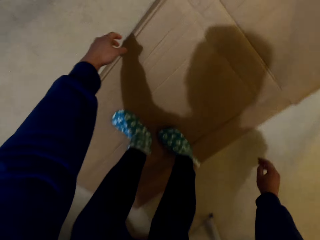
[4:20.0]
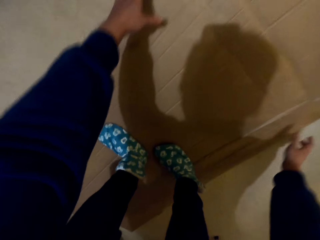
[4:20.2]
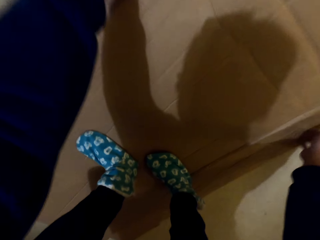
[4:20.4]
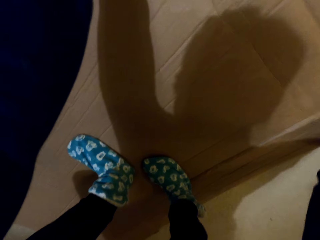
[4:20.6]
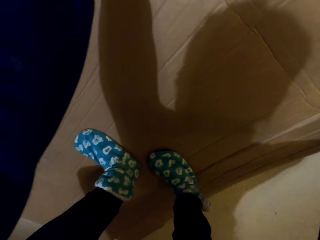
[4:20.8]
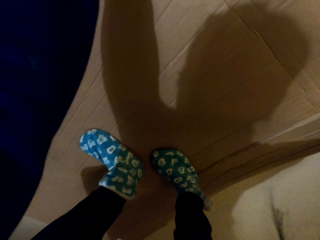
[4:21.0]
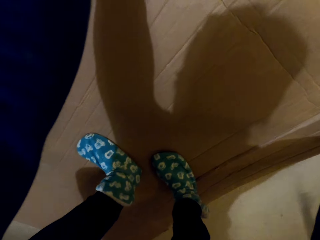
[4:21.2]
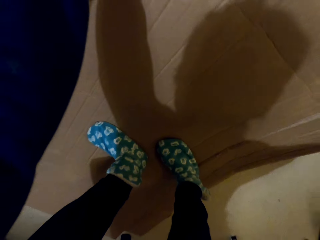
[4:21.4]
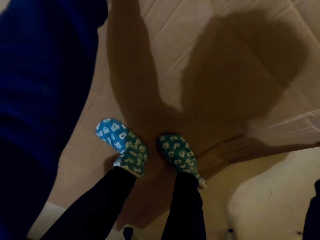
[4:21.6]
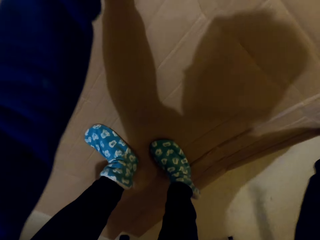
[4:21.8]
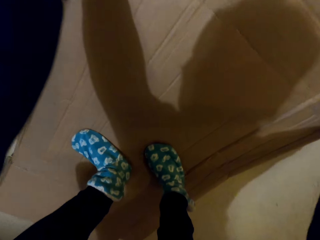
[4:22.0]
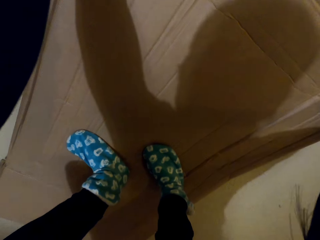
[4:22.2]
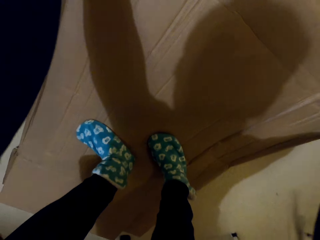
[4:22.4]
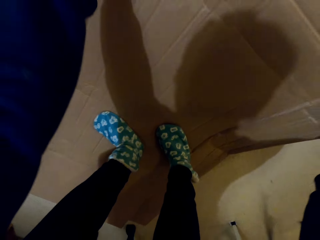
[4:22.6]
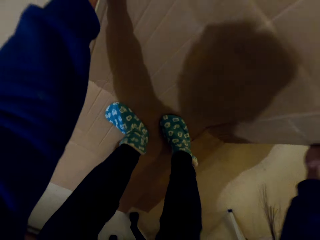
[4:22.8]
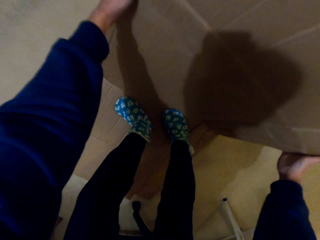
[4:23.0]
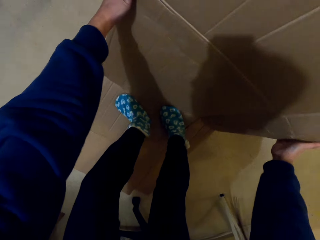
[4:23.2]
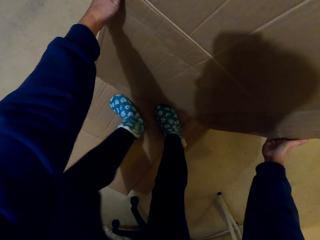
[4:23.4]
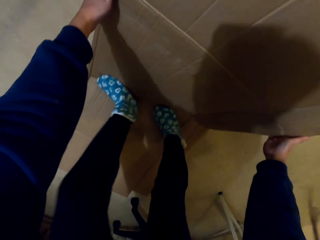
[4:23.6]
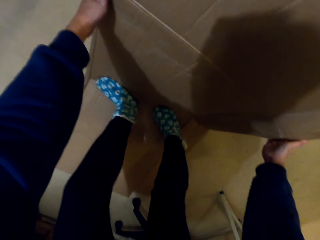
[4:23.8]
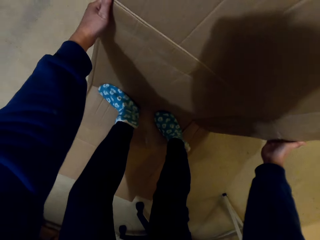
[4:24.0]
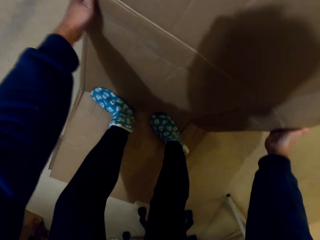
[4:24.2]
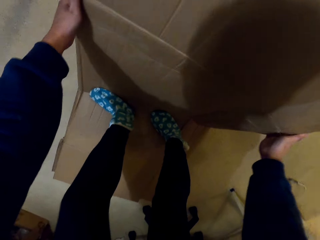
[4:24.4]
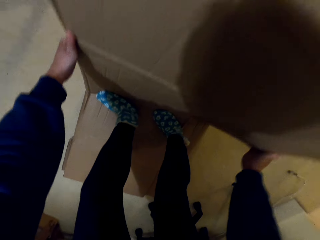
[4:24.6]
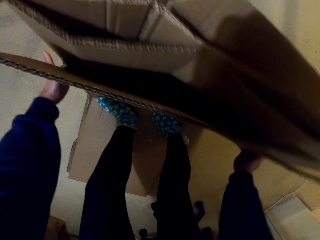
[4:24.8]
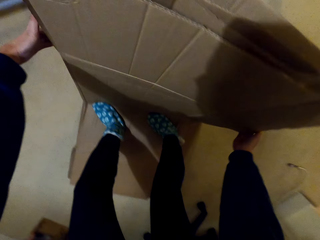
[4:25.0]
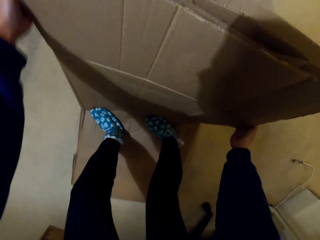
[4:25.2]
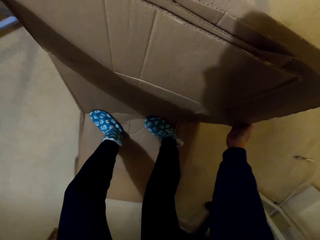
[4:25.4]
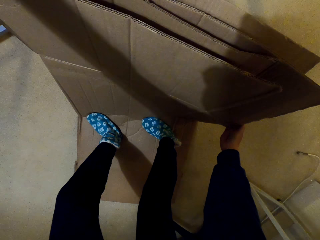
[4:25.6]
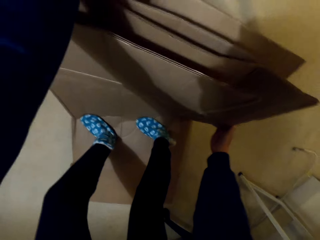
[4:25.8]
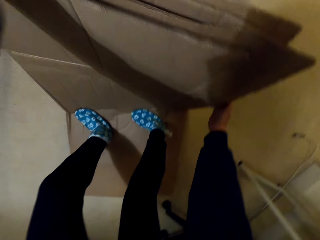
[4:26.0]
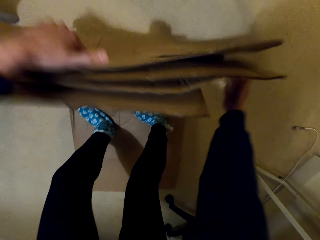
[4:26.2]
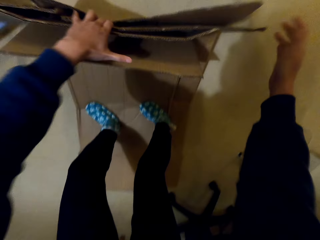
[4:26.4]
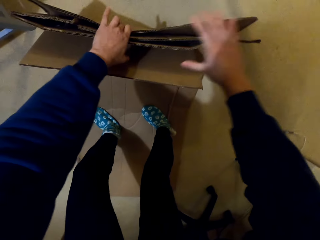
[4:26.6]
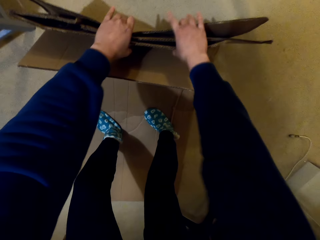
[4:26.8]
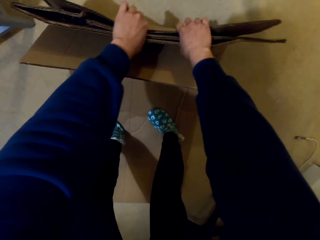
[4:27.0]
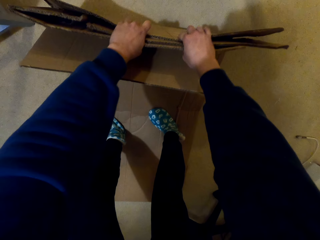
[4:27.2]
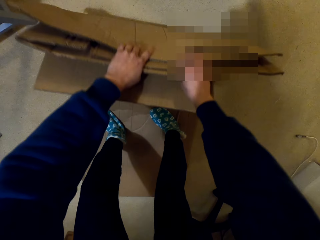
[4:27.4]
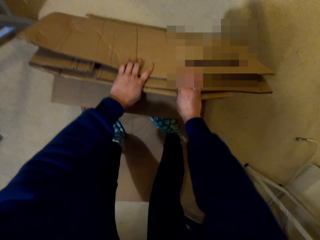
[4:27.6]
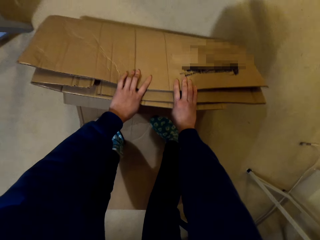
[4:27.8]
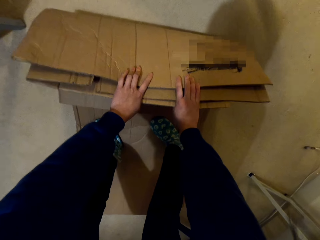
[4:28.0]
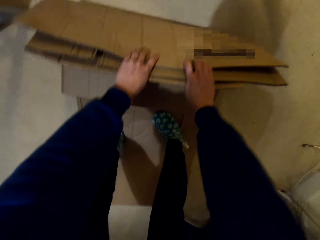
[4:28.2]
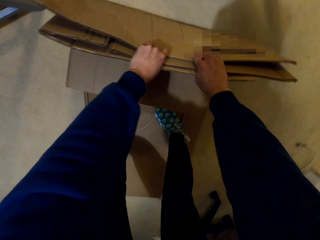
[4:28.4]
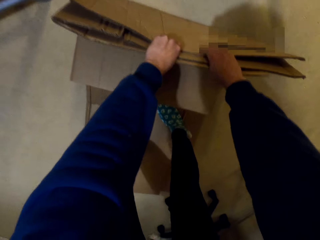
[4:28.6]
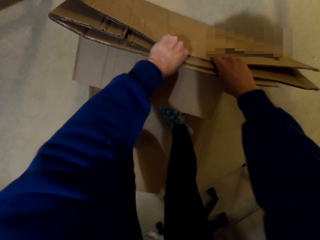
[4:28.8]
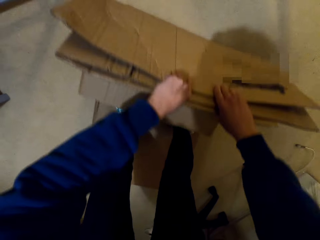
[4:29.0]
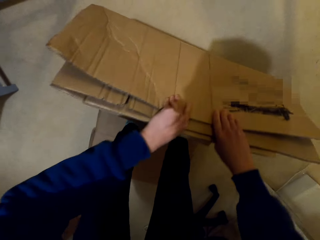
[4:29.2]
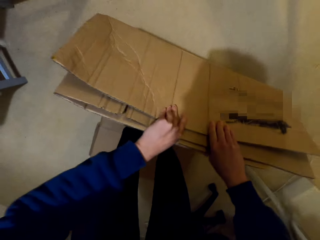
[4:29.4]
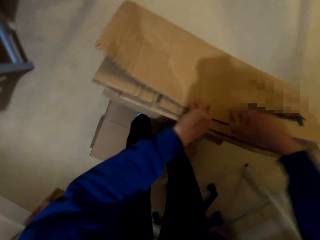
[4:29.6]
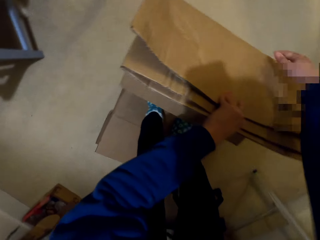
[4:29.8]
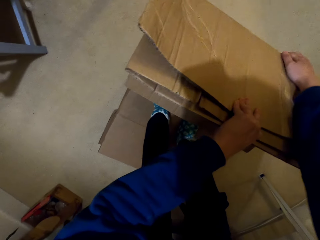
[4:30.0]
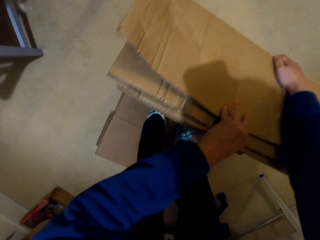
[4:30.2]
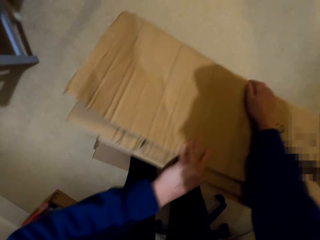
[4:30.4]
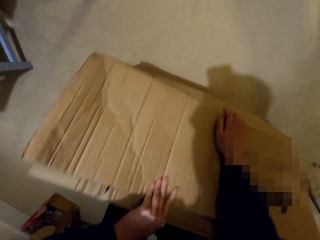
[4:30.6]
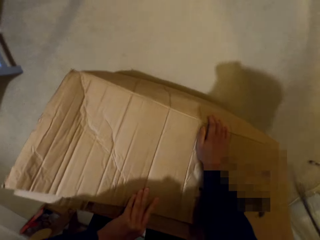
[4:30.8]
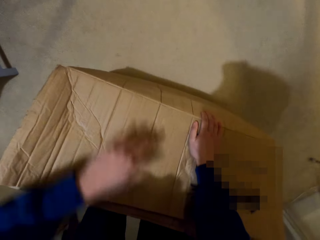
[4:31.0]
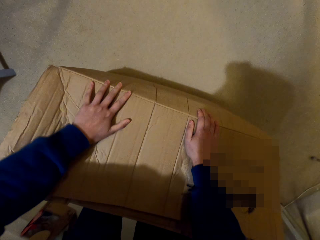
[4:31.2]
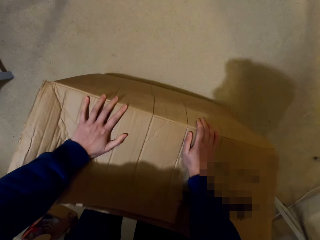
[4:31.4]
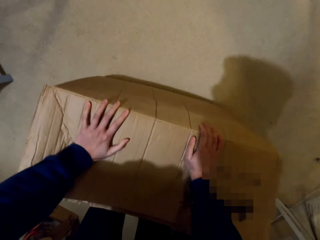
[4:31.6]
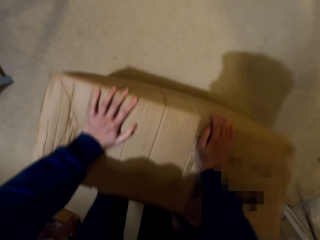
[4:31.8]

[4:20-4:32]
The camera wearer folds the box with a hand.

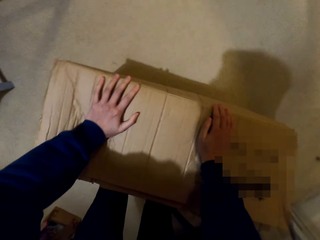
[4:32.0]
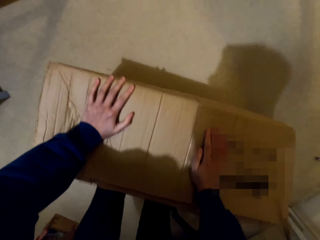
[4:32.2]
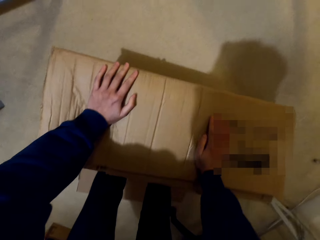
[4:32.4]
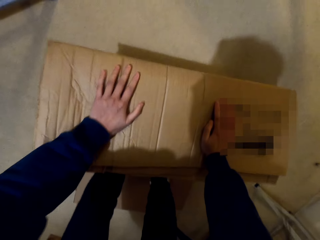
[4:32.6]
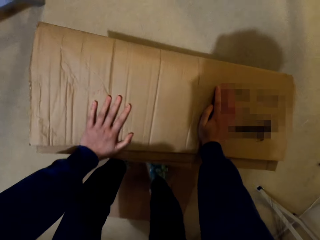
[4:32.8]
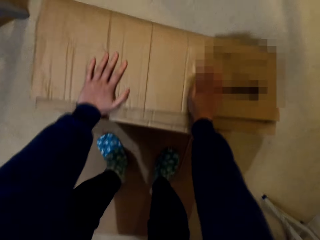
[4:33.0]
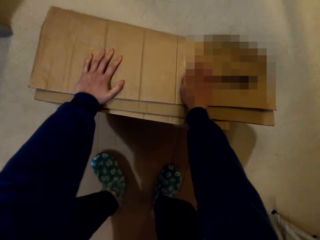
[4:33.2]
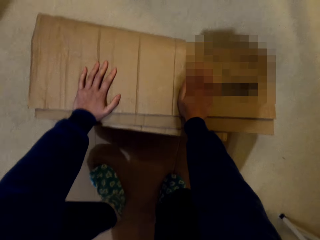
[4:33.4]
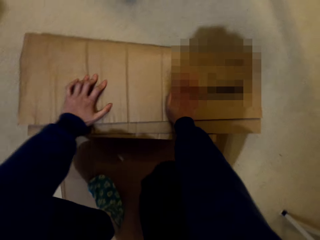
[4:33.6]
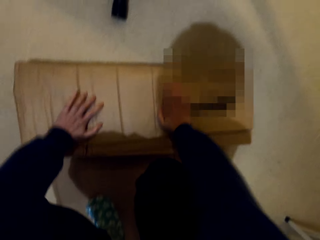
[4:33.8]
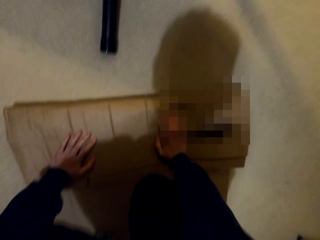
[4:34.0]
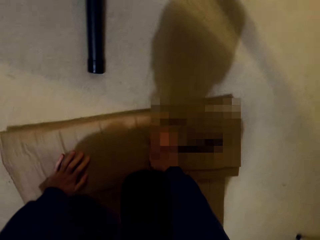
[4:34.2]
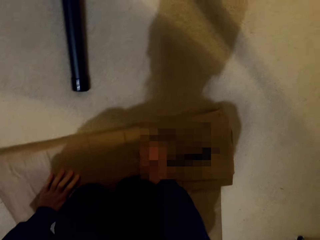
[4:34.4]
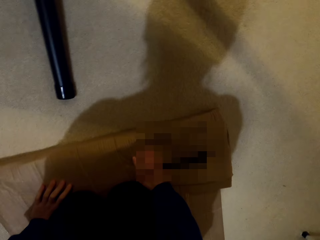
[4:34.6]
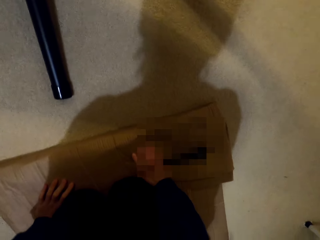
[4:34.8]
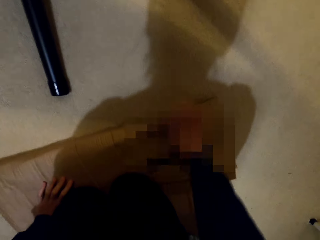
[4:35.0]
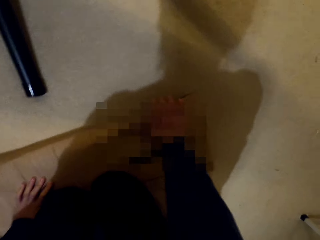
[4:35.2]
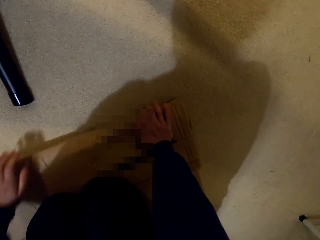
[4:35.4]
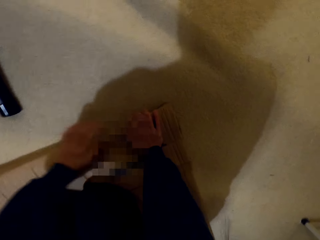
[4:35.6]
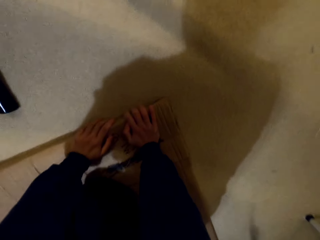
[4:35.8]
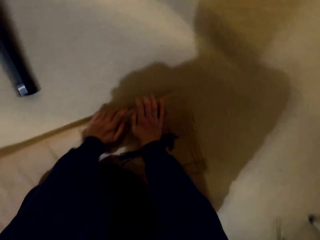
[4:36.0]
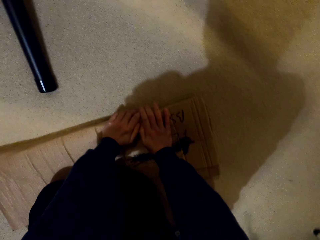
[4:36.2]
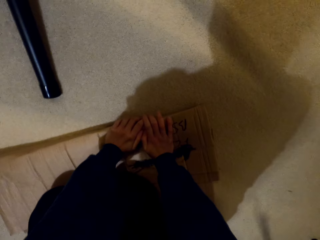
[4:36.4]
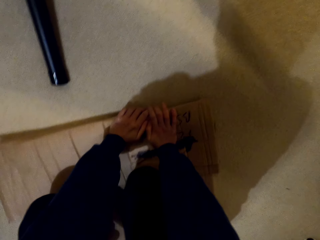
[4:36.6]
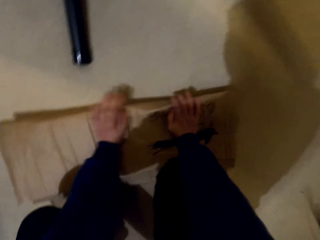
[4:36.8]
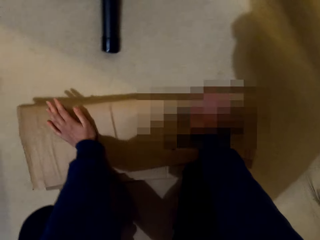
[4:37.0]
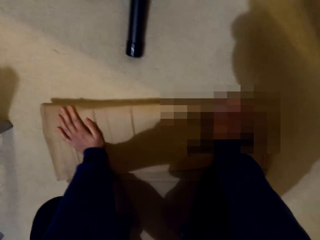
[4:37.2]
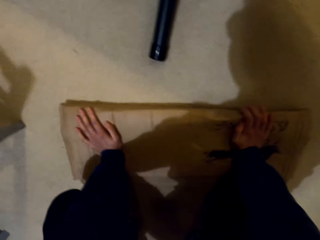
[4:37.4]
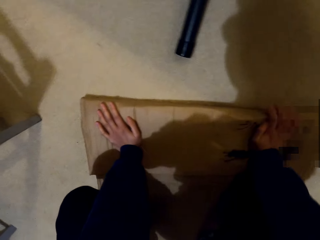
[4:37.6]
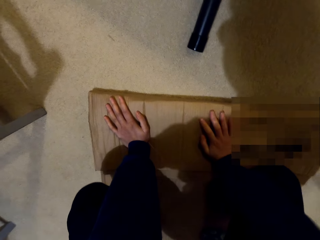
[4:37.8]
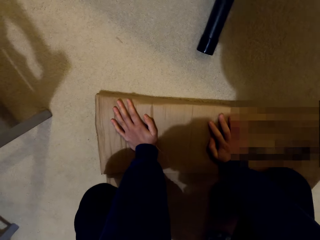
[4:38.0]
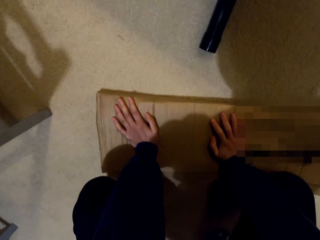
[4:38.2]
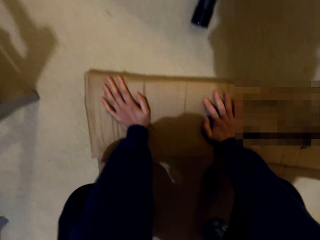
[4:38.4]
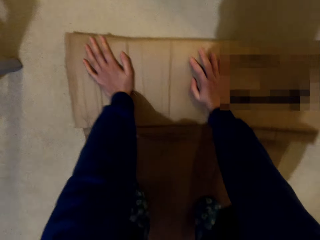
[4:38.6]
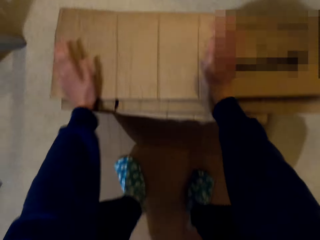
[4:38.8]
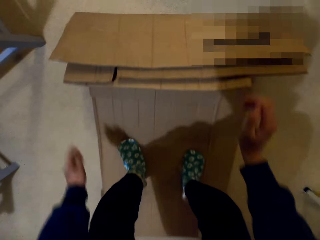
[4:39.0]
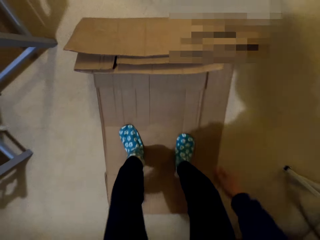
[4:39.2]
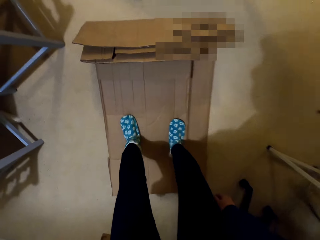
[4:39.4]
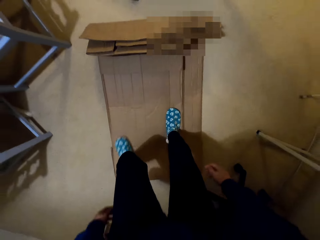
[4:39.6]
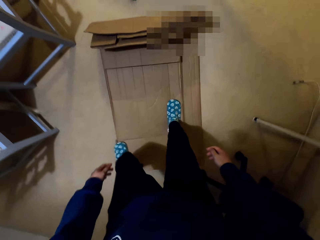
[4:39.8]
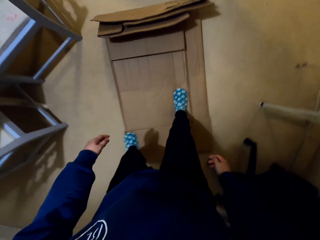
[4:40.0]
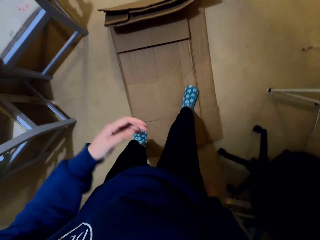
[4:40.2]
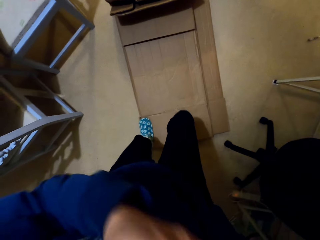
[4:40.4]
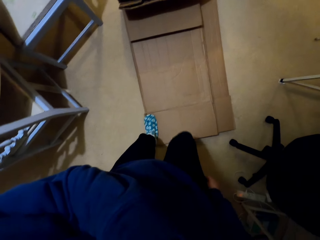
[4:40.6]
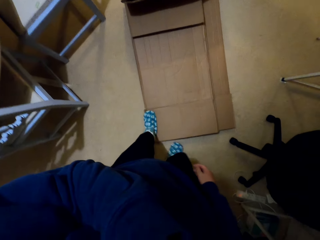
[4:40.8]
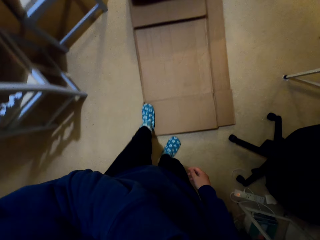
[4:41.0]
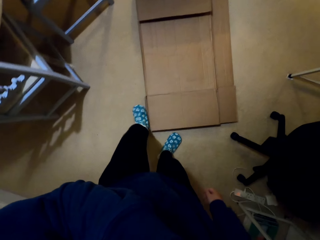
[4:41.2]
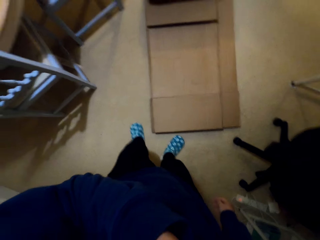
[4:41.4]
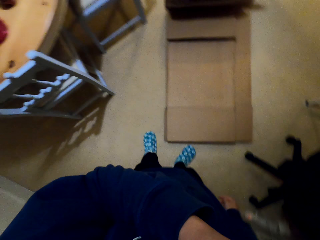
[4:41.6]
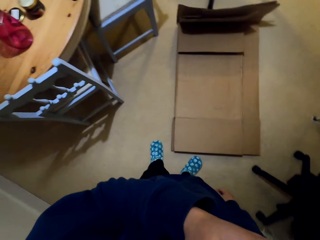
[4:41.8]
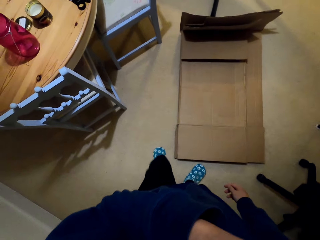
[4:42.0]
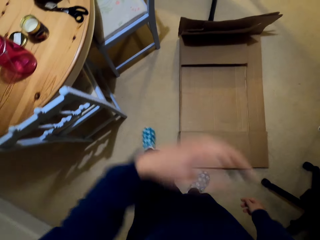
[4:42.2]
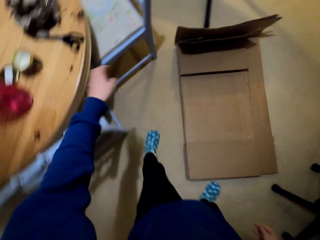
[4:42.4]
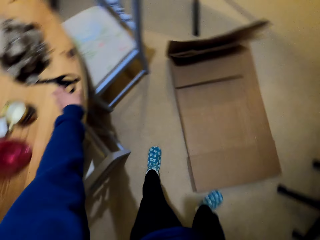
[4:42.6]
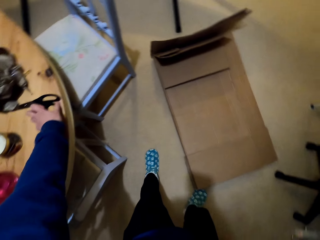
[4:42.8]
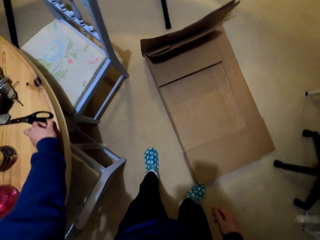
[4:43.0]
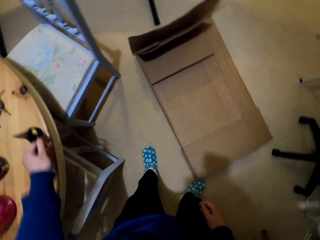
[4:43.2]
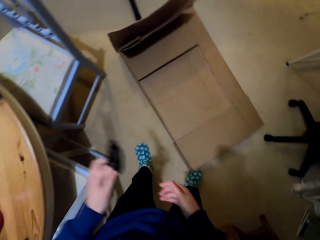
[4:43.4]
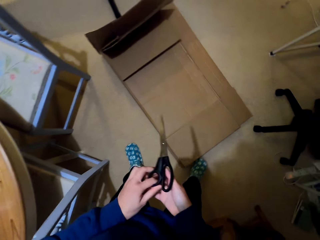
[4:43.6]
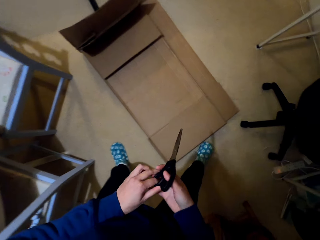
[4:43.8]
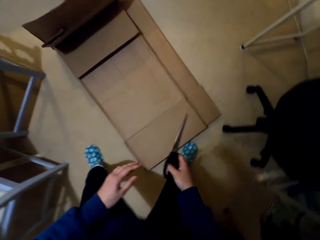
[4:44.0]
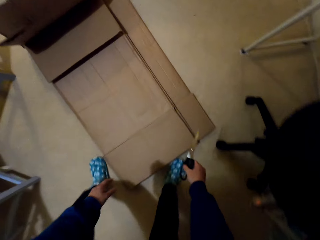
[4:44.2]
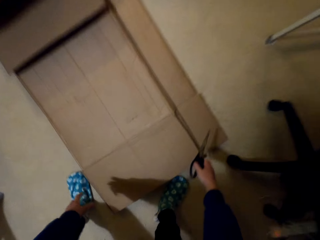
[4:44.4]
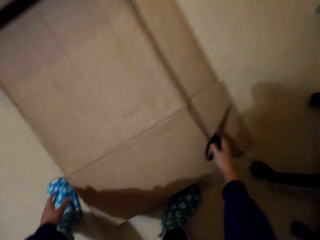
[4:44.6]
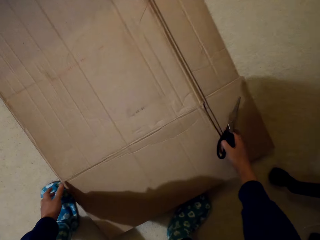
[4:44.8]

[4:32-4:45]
The camera wearer kneels on the box. They squeeze the box with a hand. They do something with a hand. They pick up the pair of scissors from the table. They place the scissors on the other hand.
